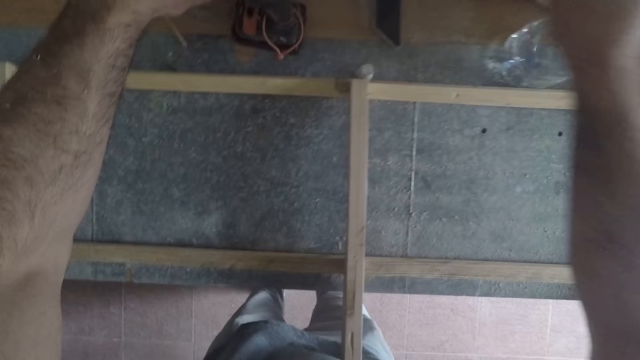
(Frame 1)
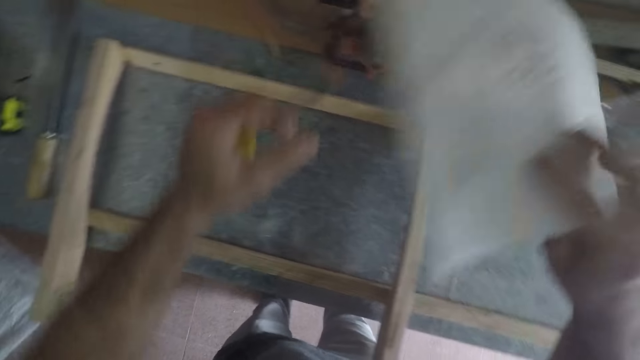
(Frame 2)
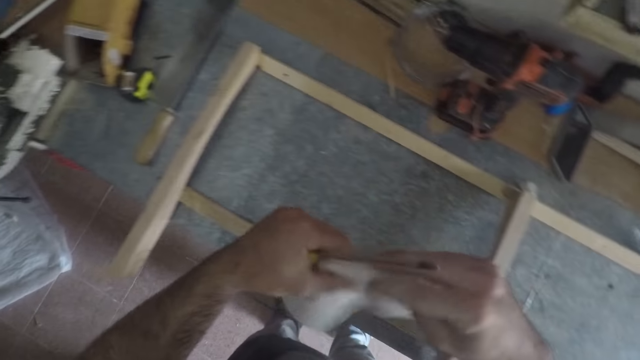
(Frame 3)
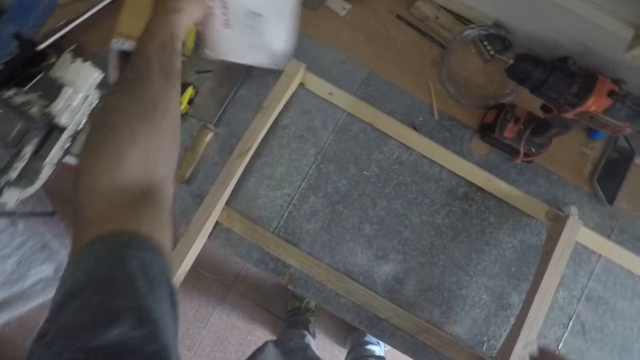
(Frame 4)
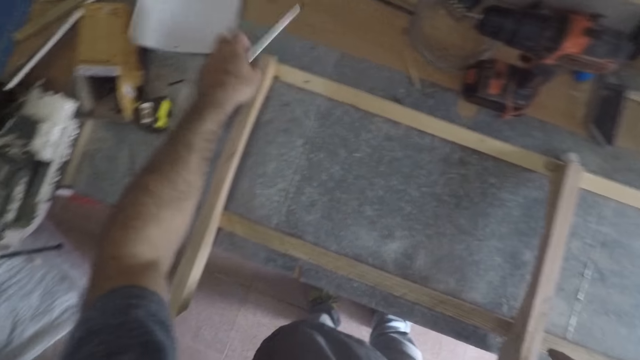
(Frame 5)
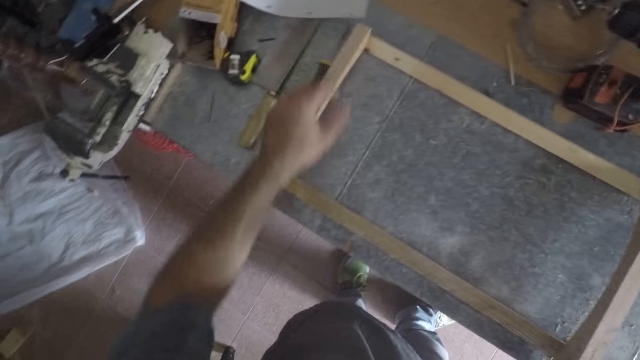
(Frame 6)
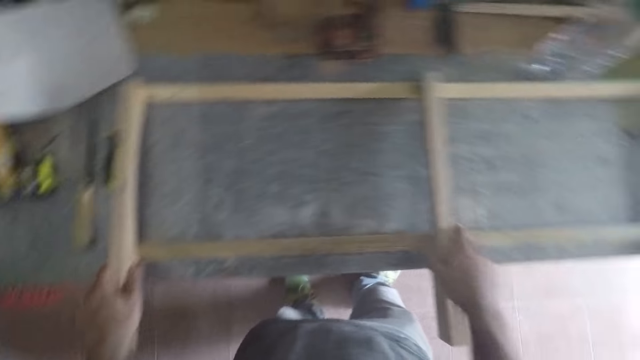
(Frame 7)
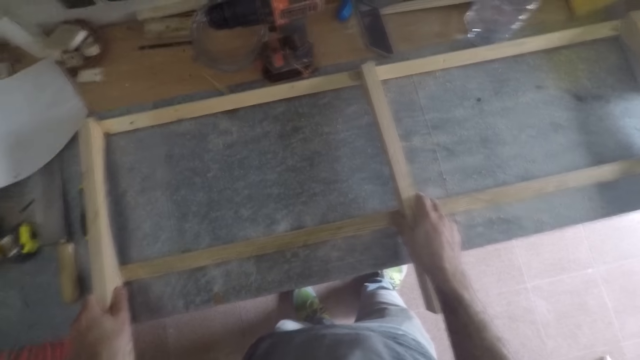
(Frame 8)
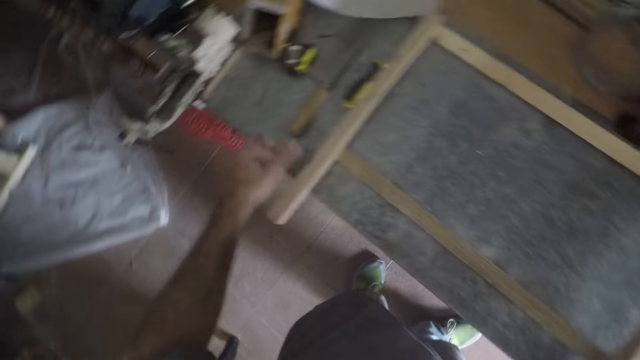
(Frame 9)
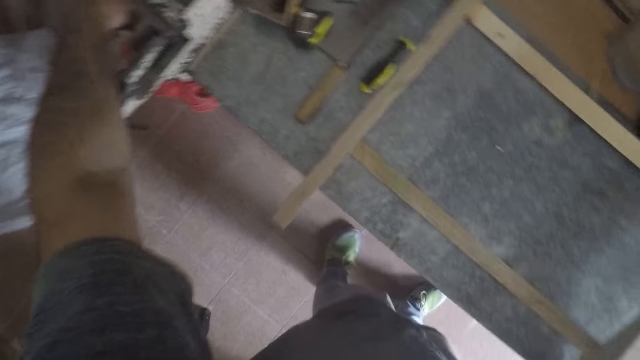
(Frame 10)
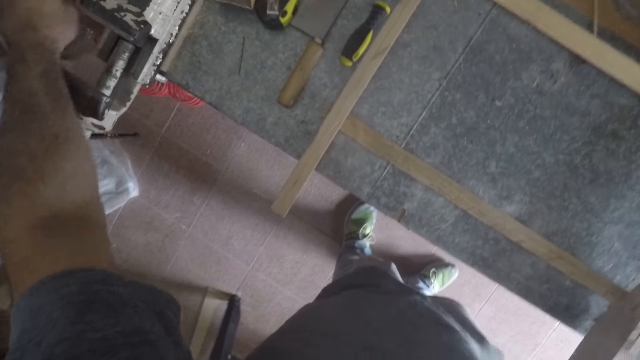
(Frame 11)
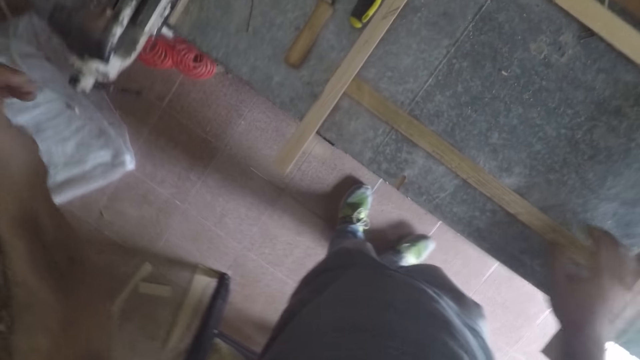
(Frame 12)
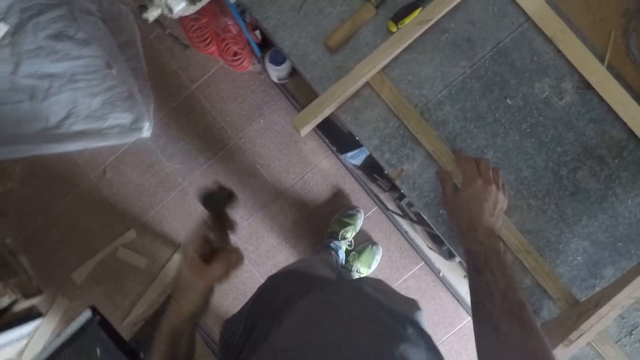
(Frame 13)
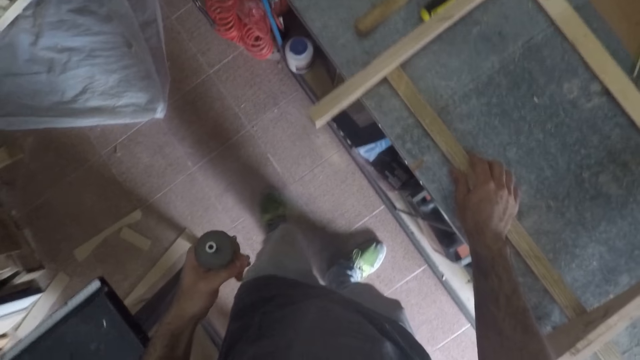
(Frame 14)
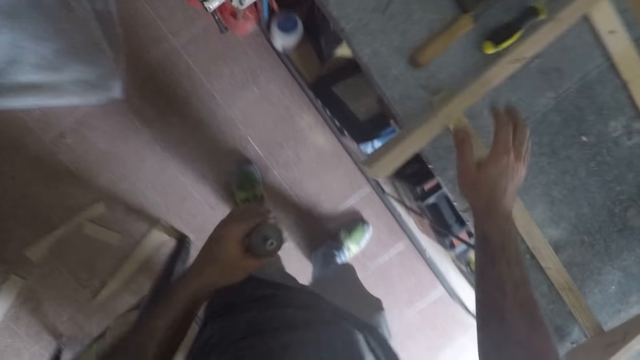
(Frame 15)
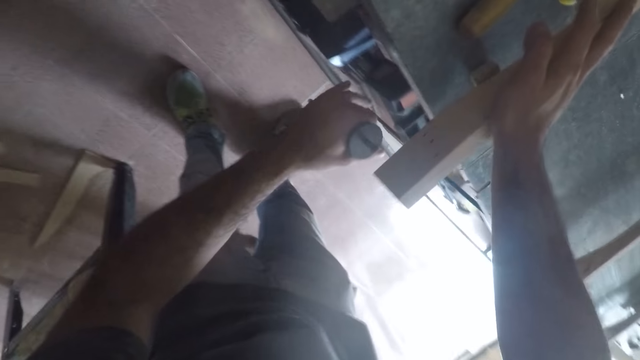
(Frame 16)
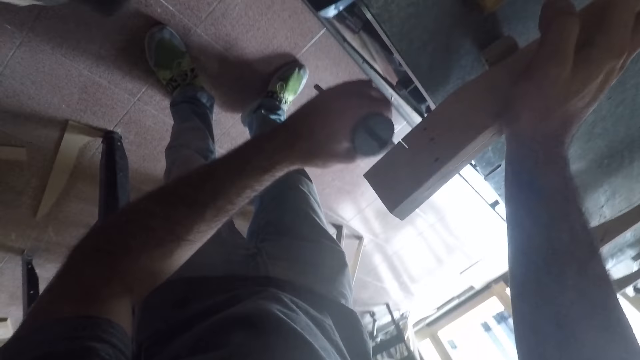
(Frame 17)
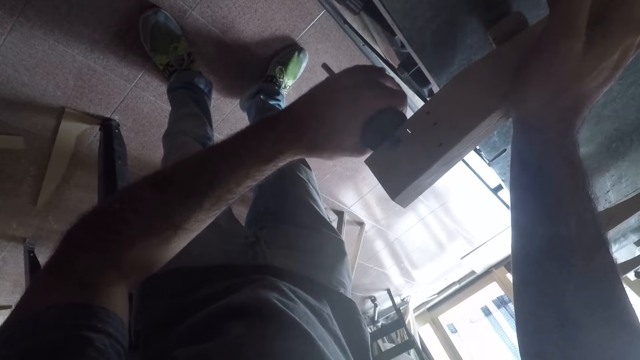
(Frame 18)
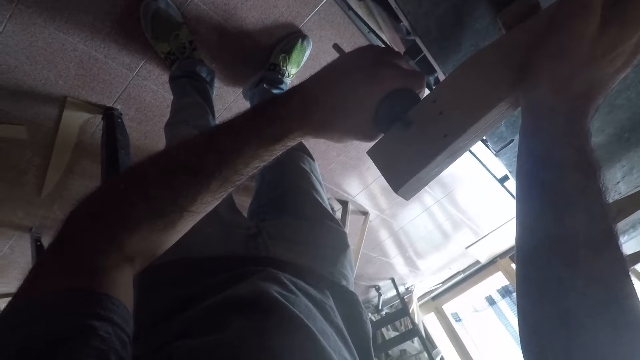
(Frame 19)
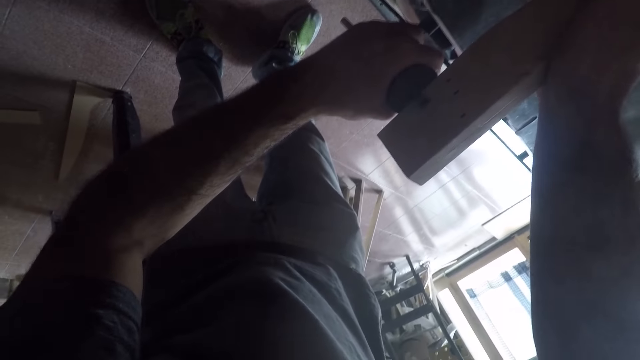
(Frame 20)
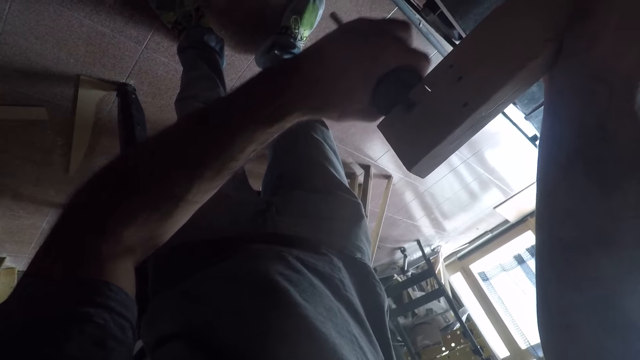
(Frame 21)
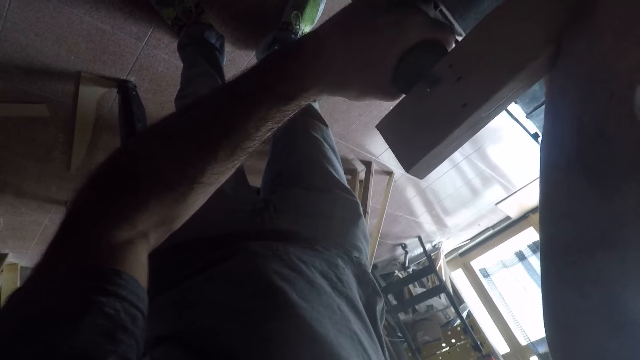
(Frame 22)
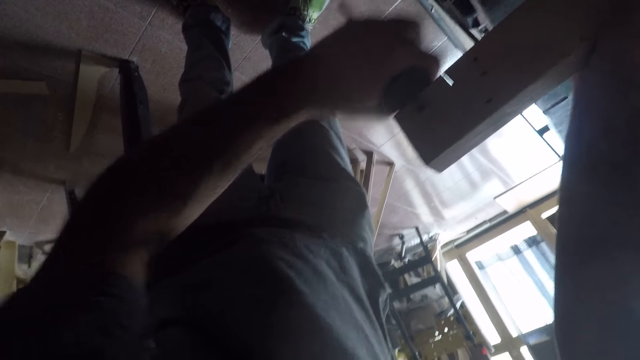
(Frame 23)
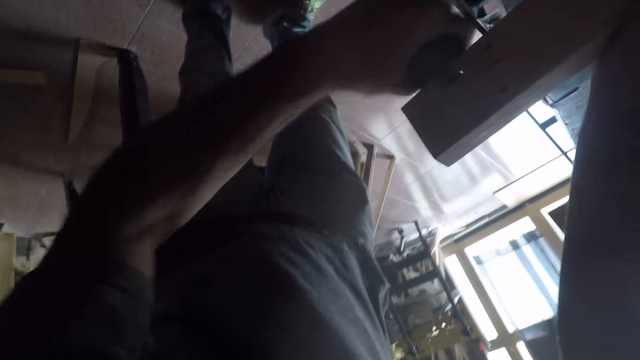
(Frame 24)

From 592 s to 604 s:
The camera wearer passes the white paper from his left hand to his right hand. He puts the paper on his left hand. He drops the white paper on the workbench. He drops the screwdriver on the workbench. He holds the lumber. He adjusts the furniture with both hands. He looks aside. He removes his left hand from the furniture. He picks up a marking gauge. He adjusts the lumber with his right hand. He repositions his right hand on the furniture. He bends closer to the lumber. He uses a hand planer on the furniture. He does something with the marking gauge.

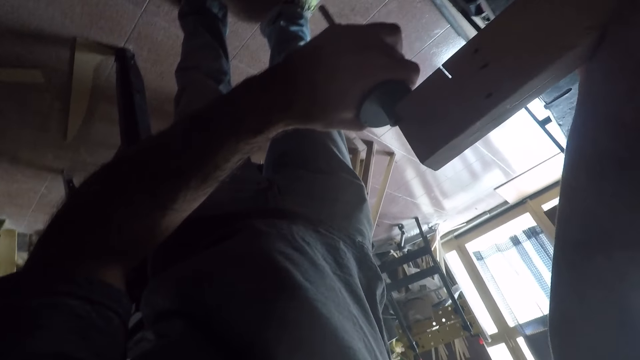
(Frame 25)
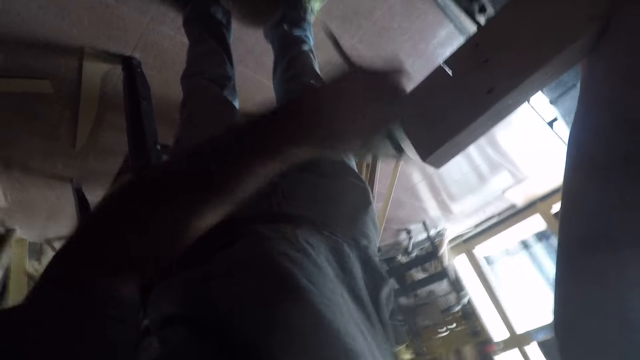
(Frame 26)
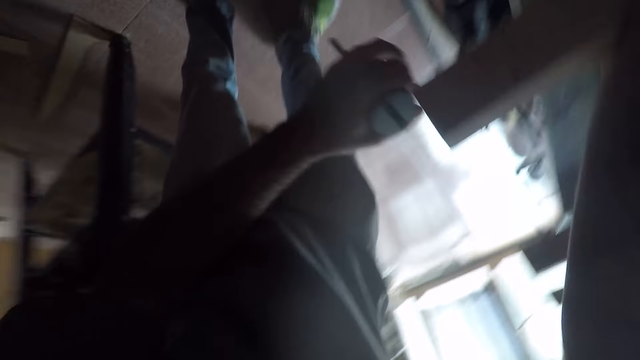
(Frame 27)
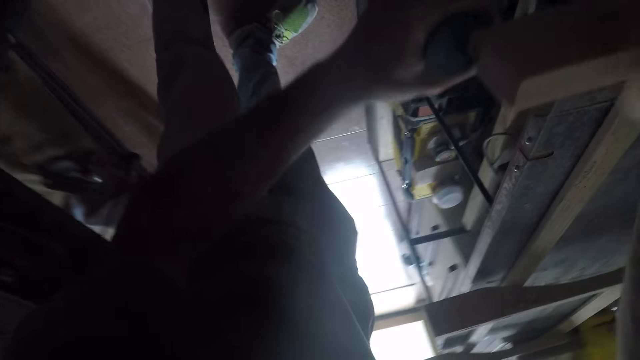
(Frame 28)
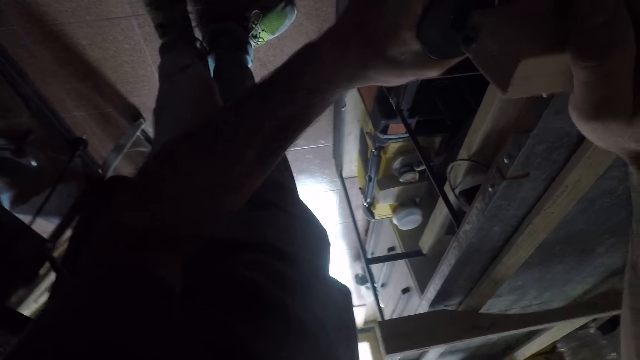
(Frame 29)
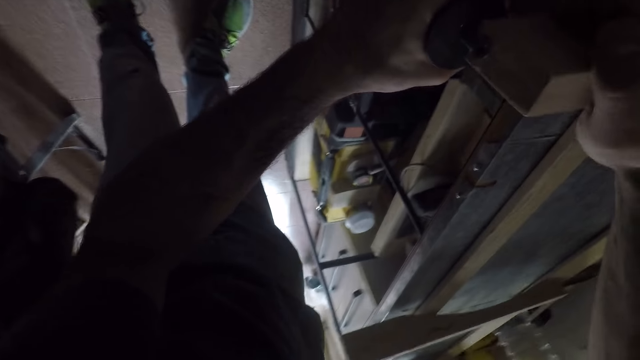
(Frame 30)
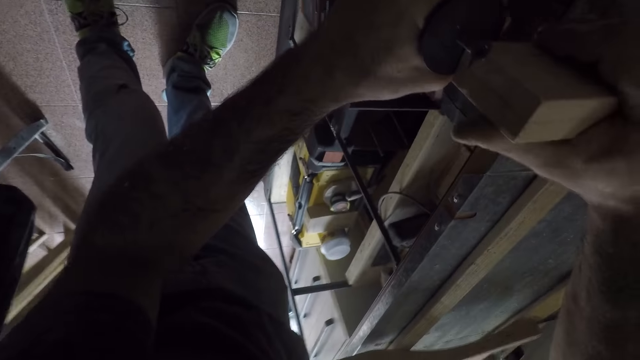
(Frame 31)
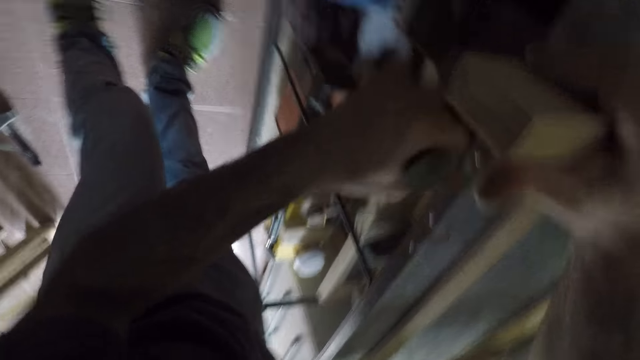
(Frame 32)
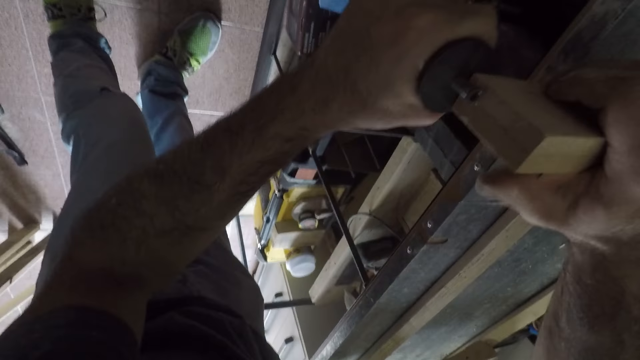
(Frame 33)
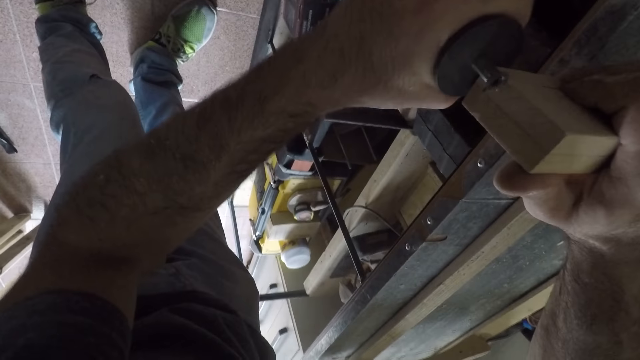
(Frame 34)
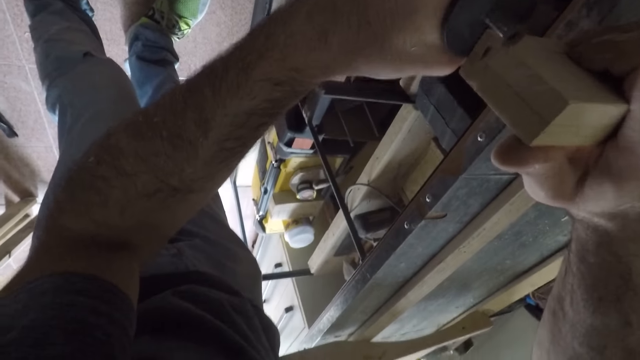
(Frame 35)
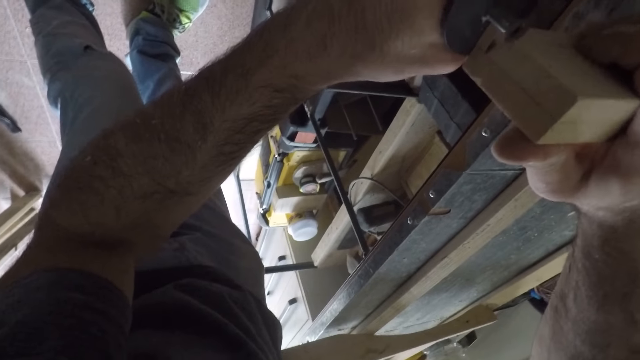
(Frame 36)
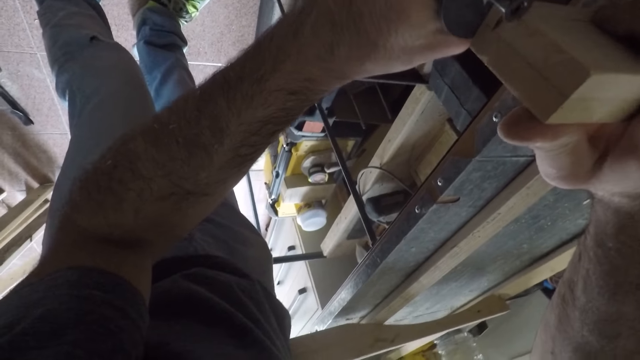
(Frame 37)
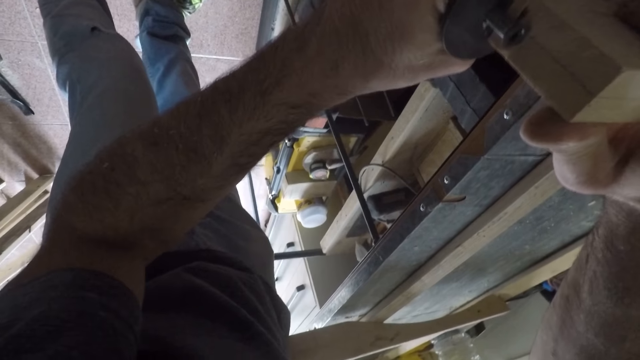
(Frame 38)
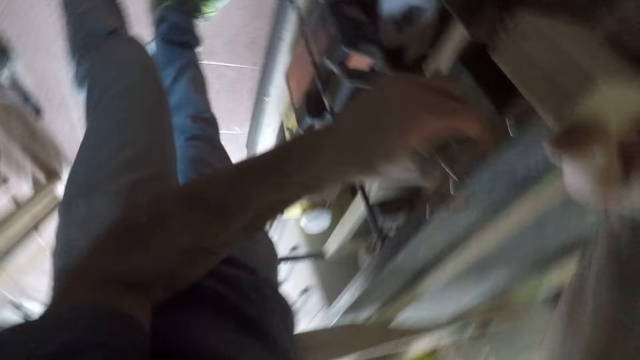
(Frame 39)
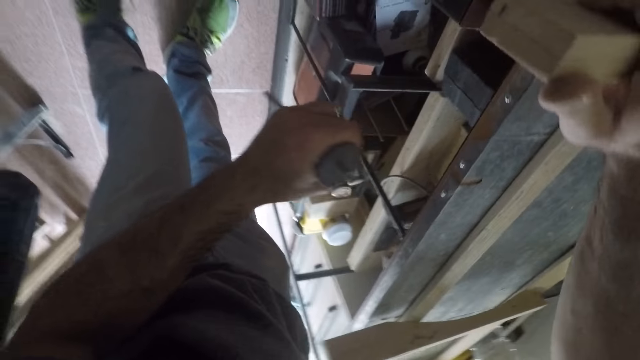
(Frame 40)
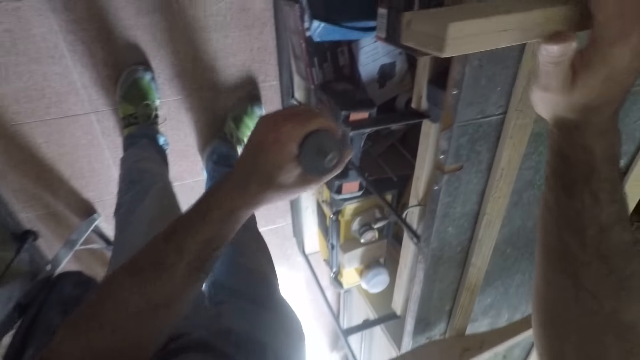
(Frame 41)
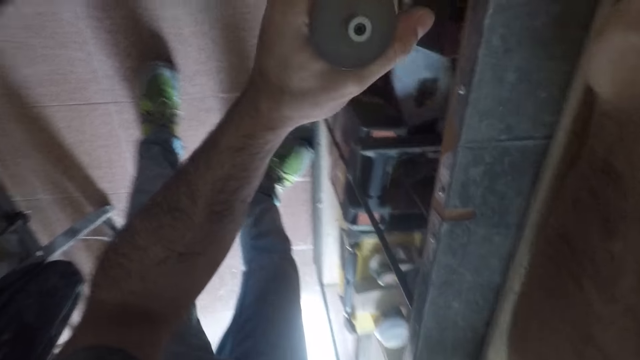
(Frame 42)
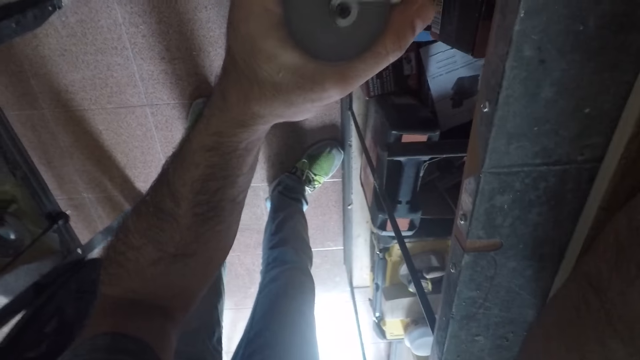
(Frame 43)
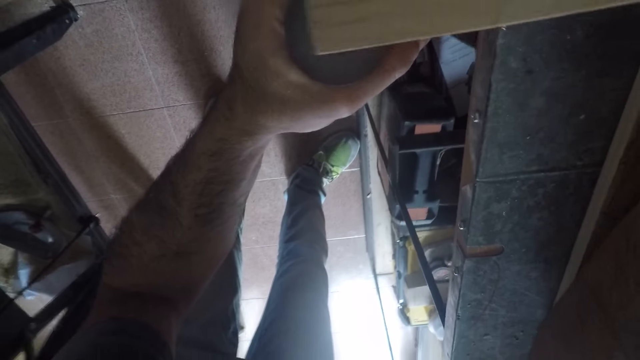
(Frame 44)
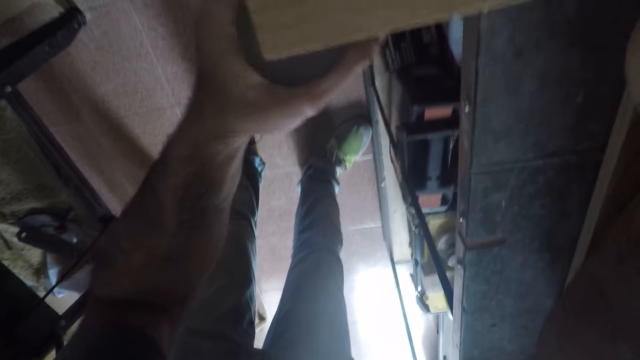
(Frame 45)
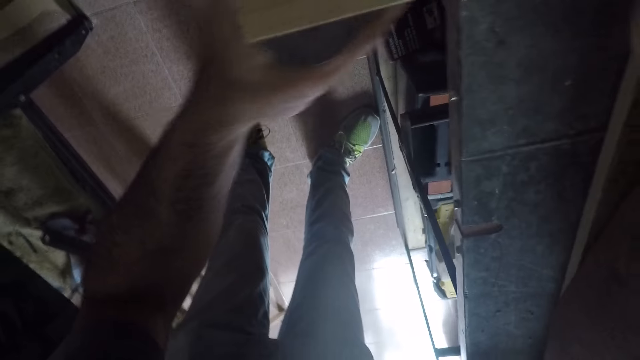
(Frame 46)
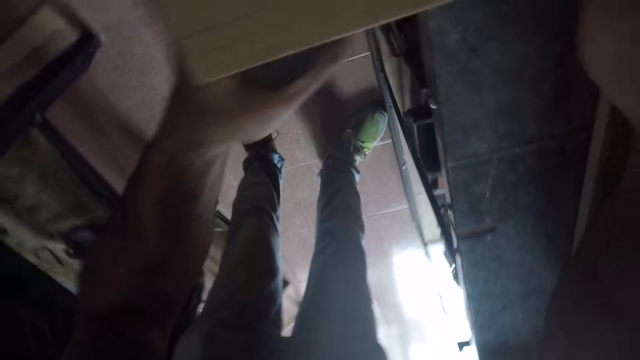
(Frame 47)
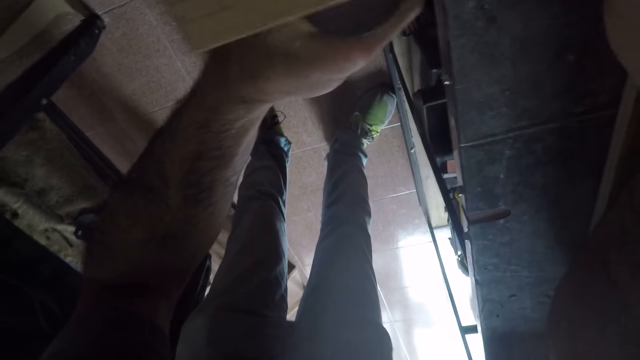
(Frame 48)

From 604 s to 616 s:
The camera wearer grips the lumber tightly with the left hand. They stop doing something with the marking gauge. They start doing something with the marking gauge.
